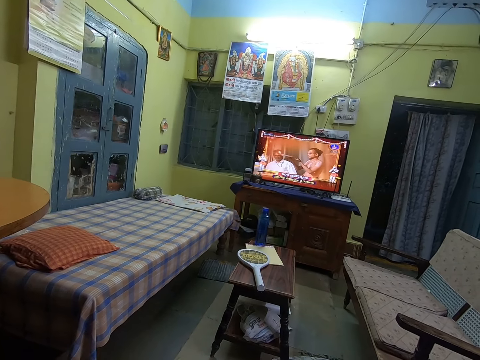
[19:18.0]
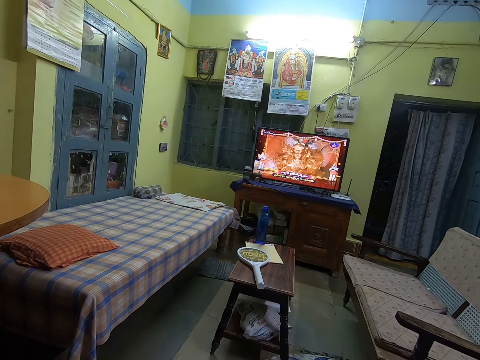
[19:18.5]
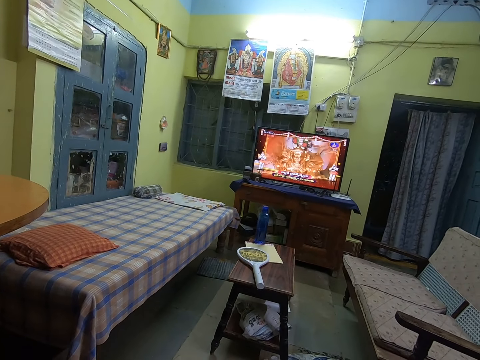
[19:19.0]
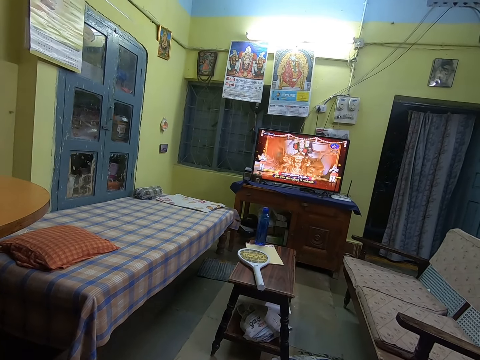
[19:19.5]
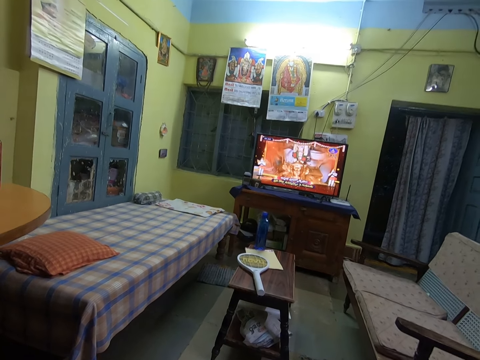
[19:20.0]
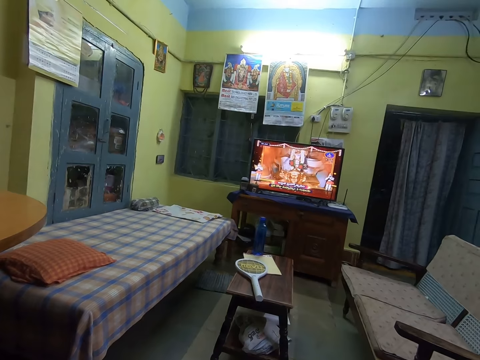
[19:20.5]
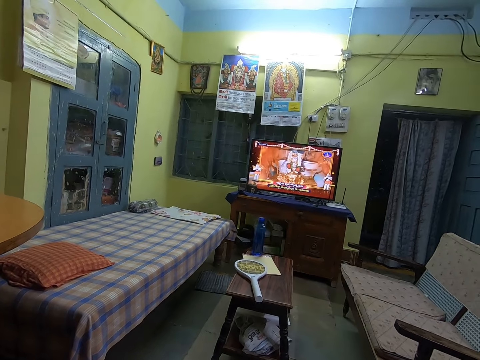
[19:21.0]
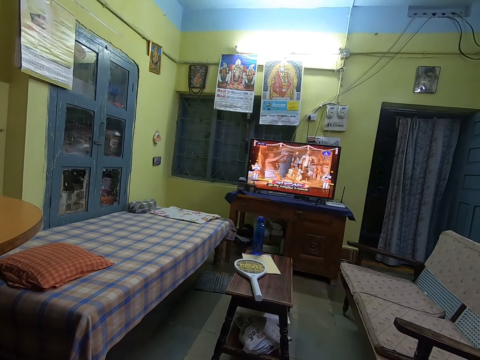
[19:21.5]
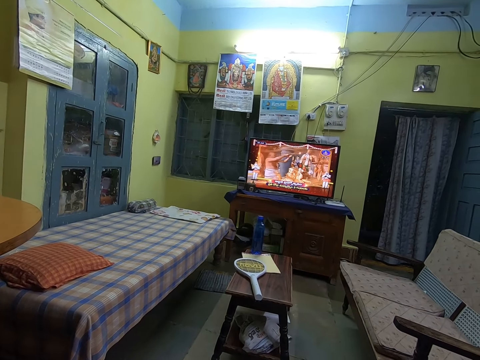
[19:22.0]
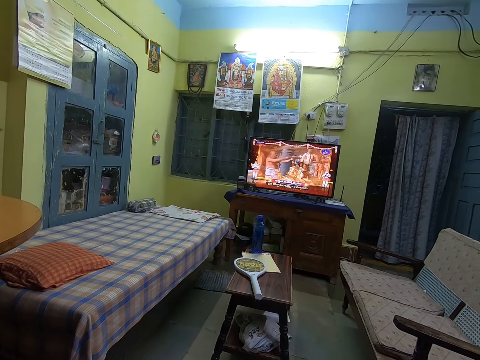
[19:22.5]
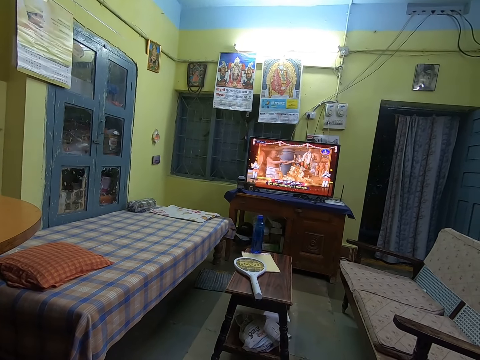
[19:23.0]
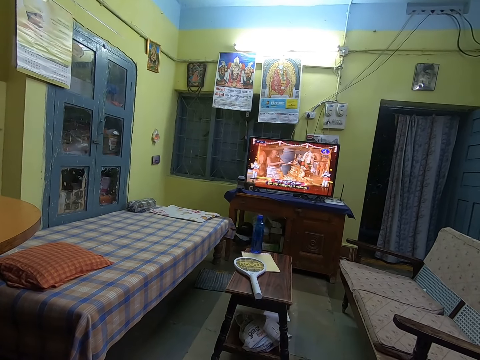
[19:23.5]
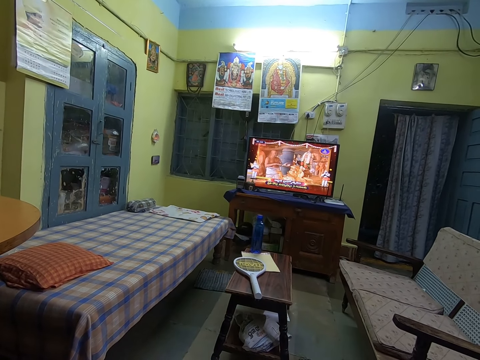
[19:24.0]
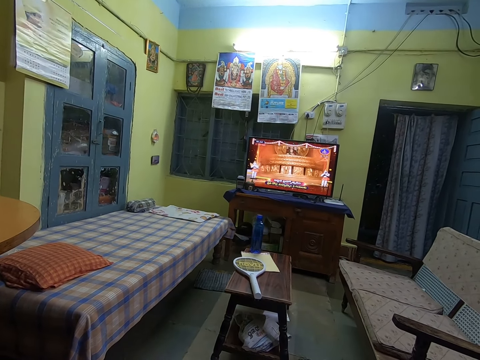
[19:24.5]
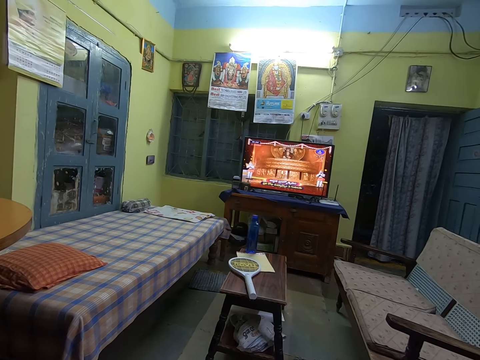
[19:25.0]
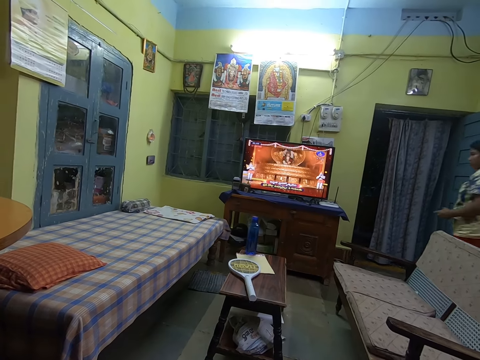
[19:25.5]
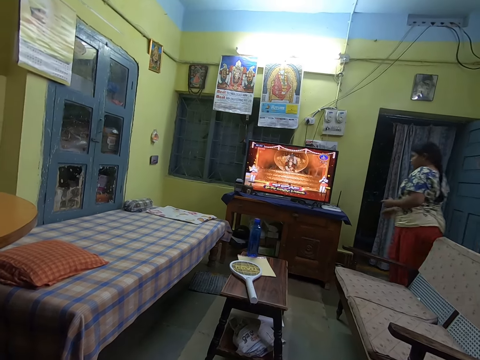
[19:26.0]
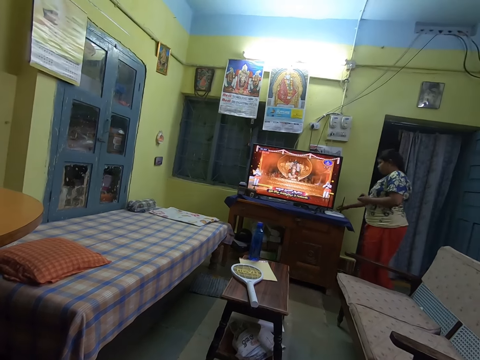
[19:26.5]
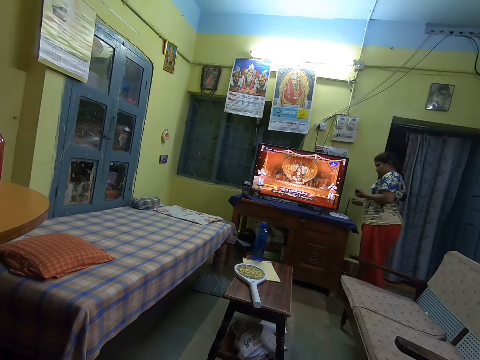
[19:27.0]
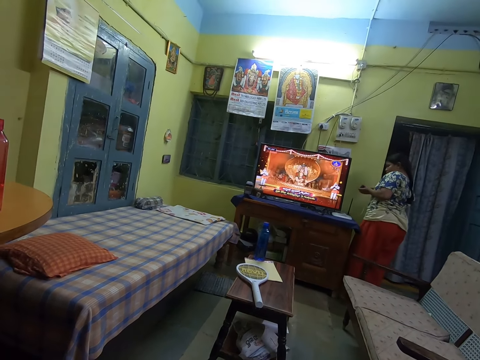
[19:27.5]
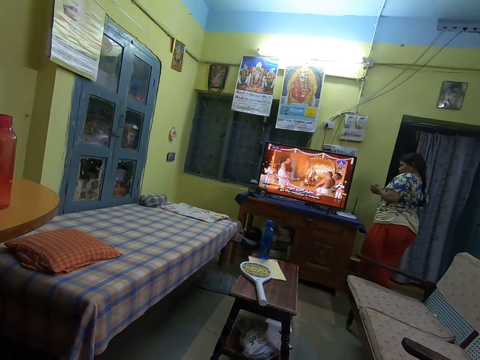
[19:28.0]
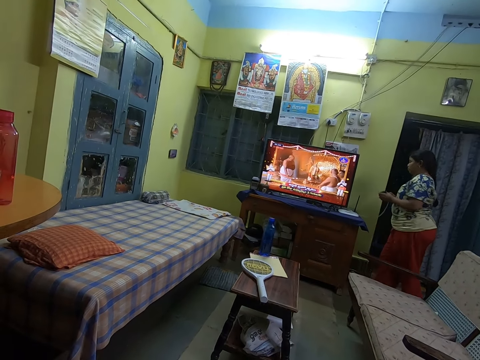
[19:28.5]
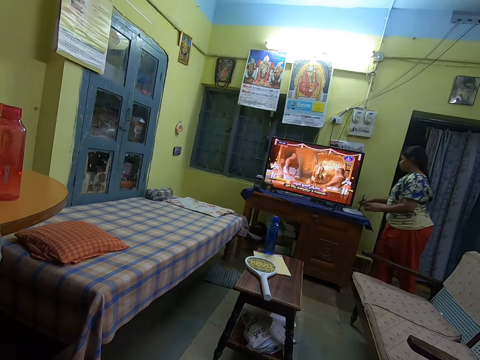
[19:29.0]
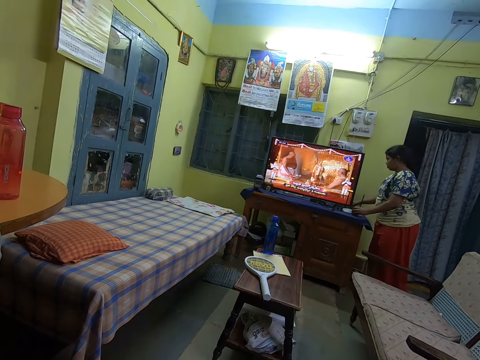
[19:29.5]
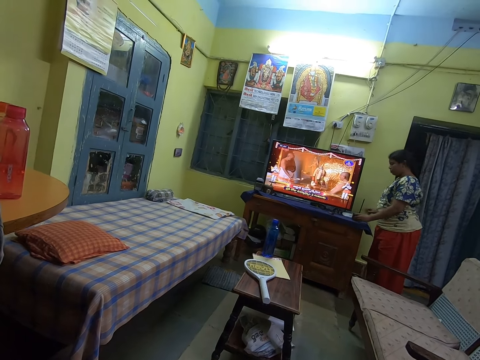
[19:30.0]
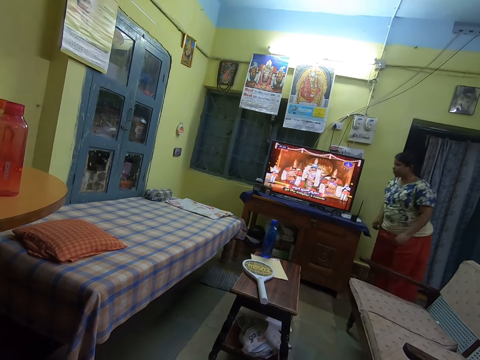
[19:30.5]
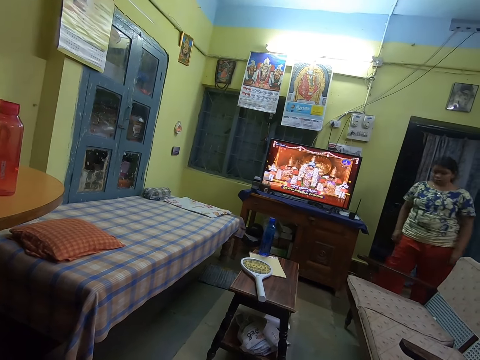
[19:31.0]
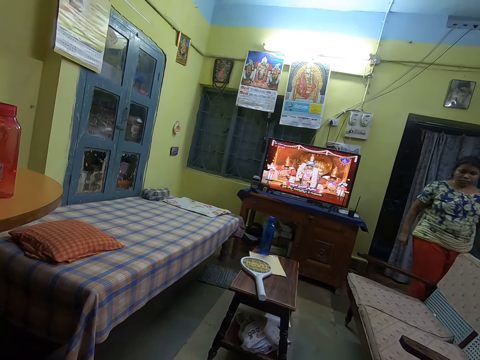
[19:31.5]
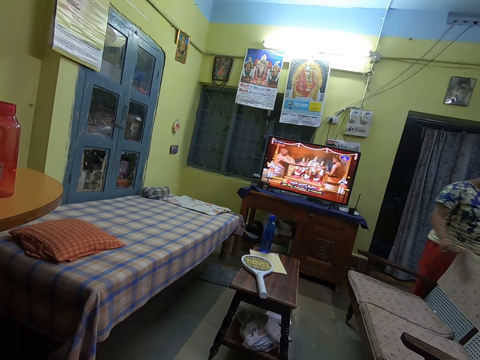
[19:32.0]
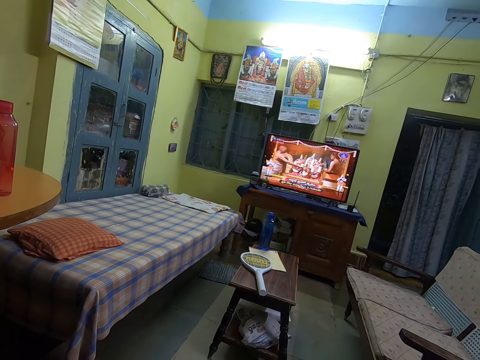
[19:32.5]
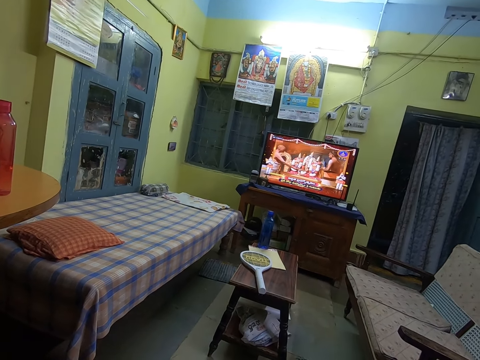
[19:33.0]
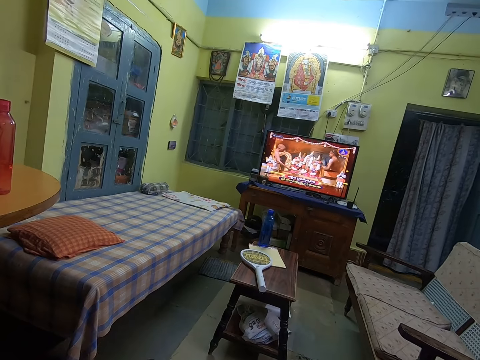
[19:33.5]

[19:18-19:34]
The camera wearer looks around. The woman picks up a charger from a table with her right hand. The woman plugs the speaker with the charger in her right hand. The camera wearer talks. The woman puts her right hand behind the television set on the table. The woman drops the speaker on the table with her left hand.

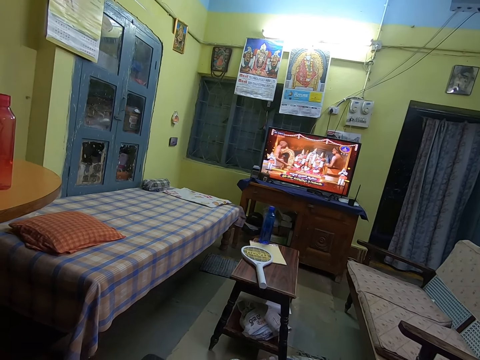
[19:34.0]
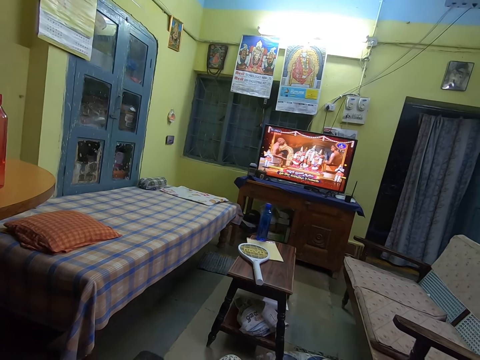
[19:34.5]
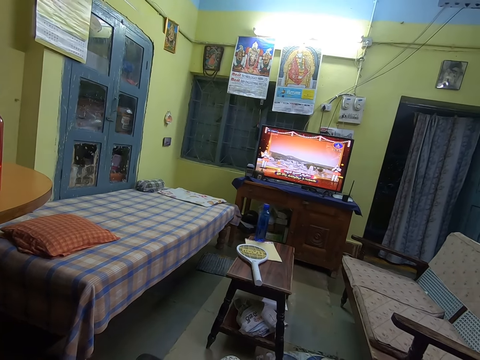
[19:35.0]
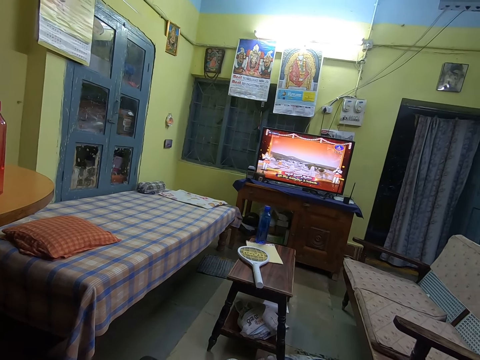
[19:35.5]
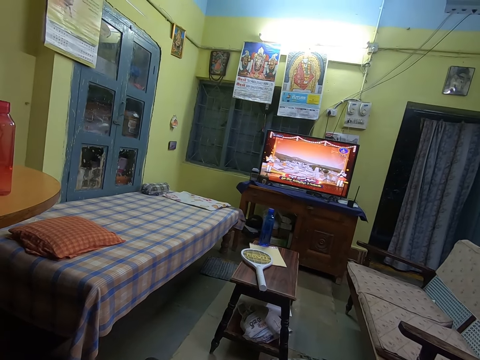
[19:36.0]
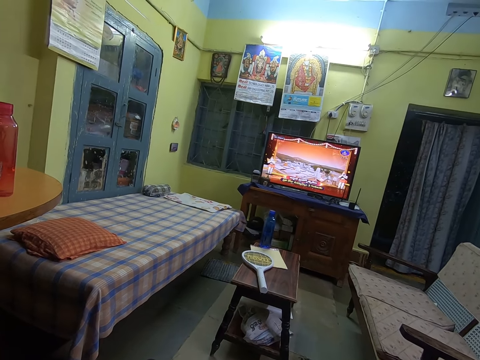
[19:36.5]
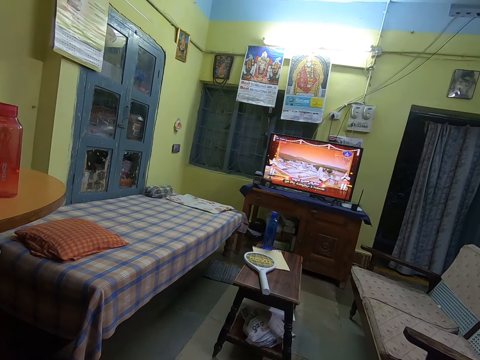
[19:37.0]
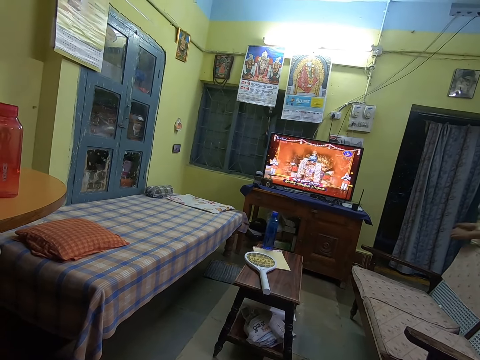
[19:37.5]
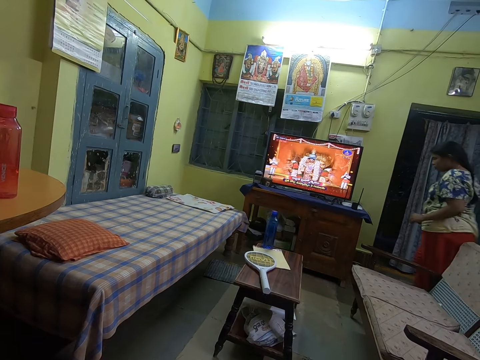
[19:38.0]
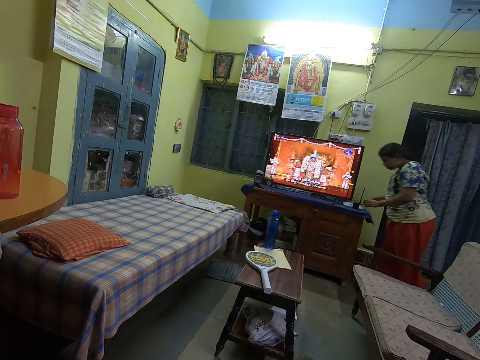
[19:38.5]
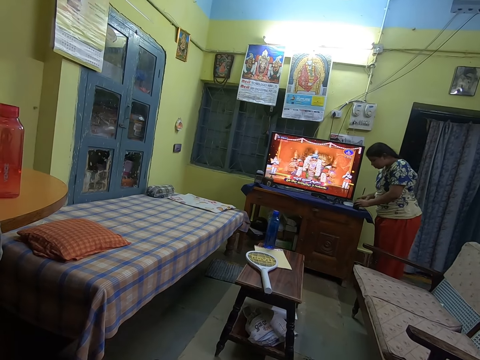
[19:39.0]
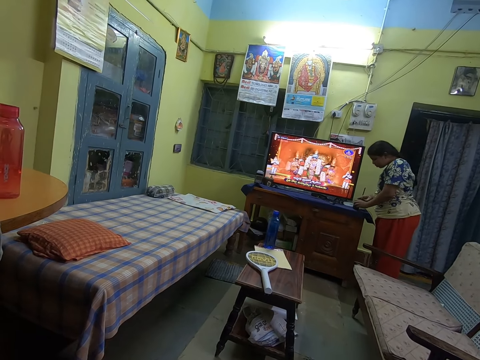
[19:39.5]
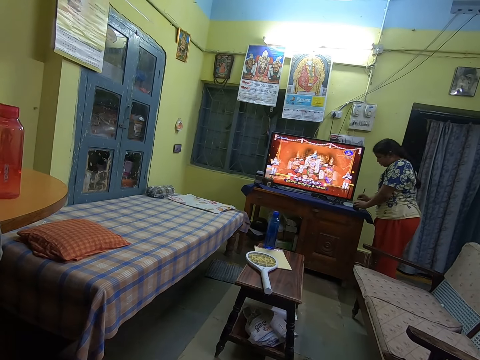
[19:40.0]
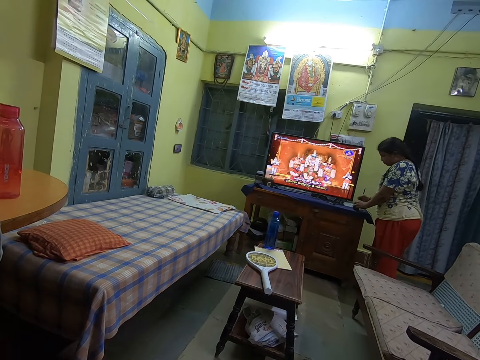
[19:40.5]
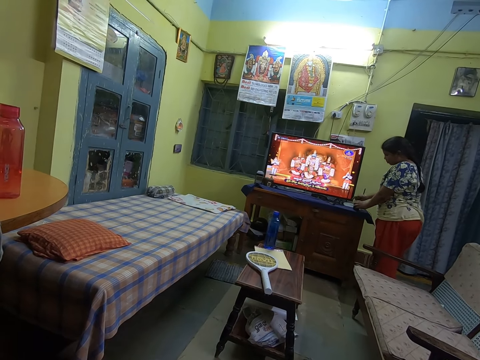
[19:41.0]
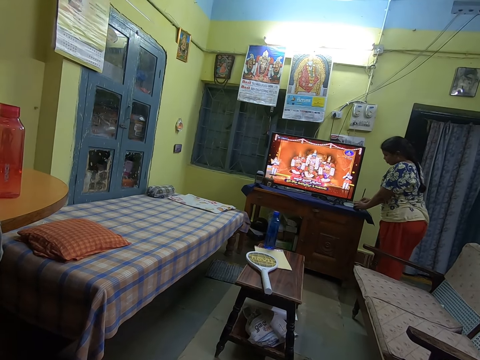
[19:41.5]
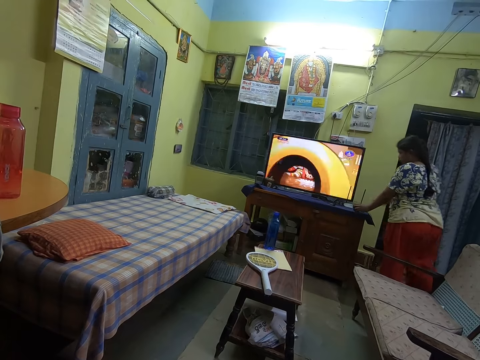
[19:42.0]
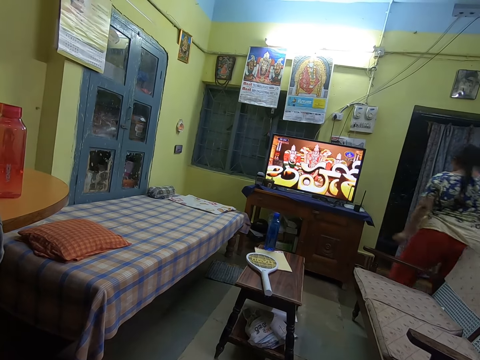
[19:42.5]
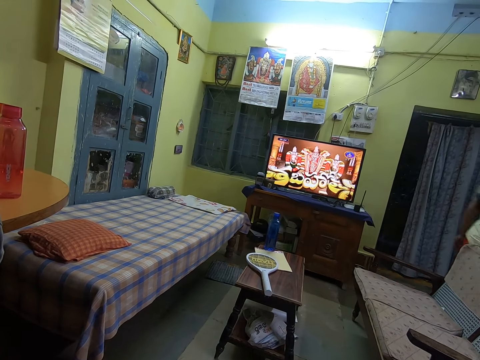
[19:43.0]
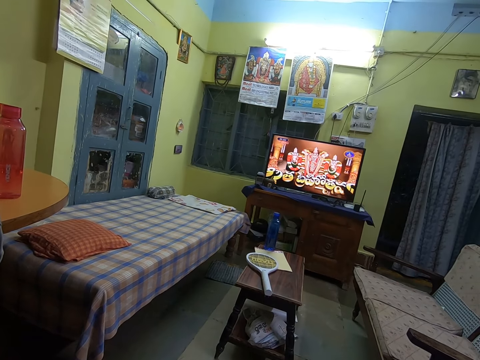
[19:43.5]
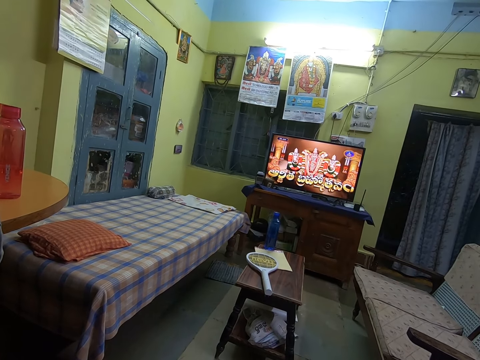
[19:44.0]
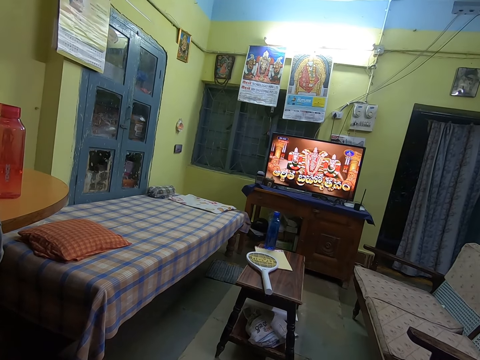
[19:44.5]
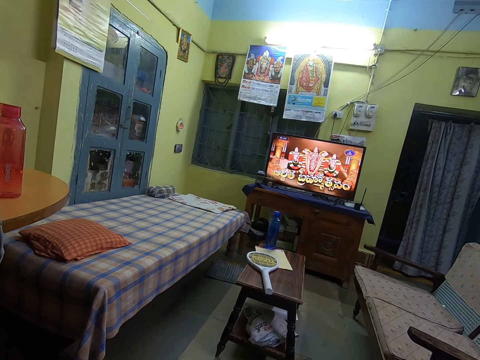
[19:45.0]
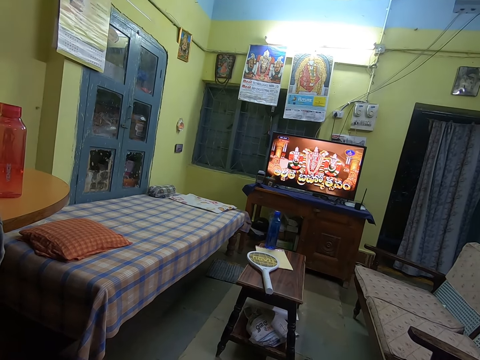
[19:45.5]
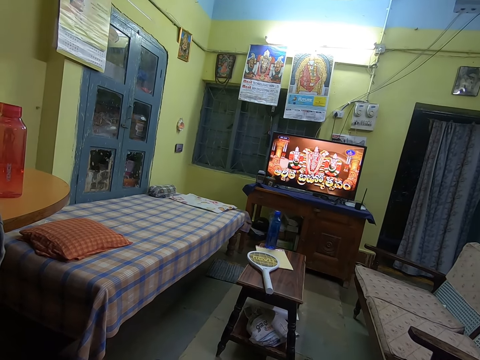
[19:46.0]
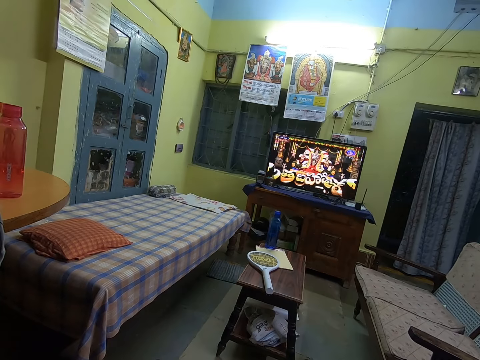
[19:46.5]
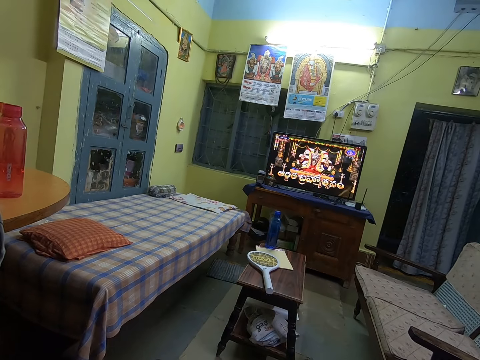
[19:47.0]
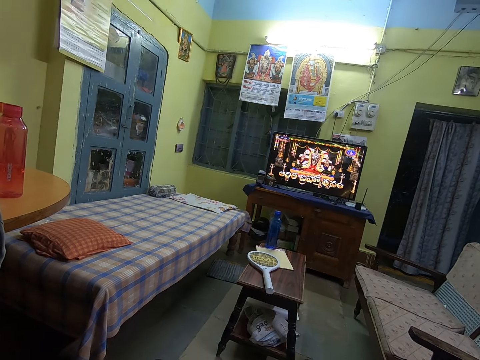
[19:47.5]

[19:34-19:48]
The camera wearer looks around. The woman holds the speaker on the table with her right hand and operates the speaker on the table with her left hand.
